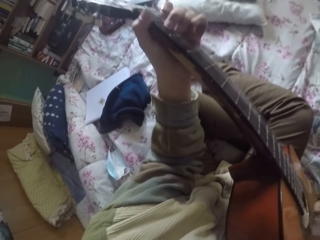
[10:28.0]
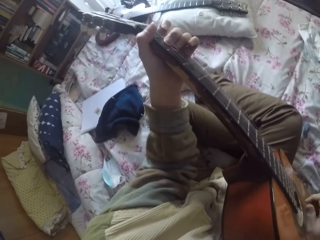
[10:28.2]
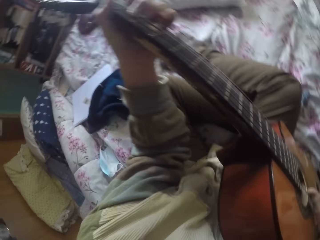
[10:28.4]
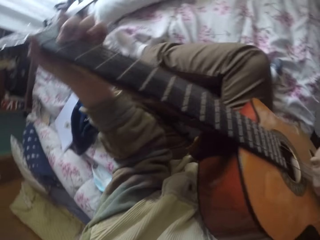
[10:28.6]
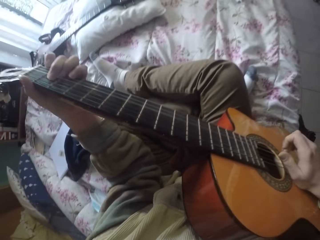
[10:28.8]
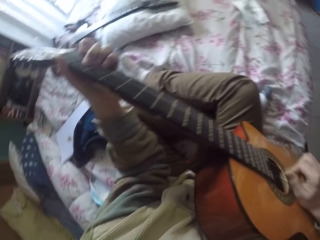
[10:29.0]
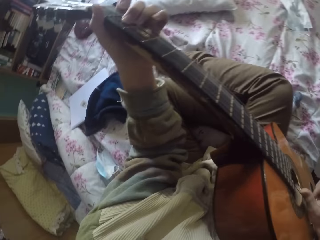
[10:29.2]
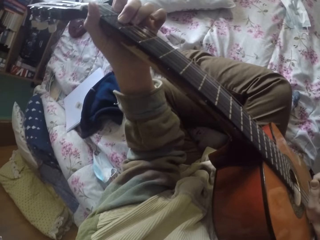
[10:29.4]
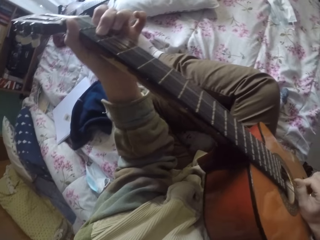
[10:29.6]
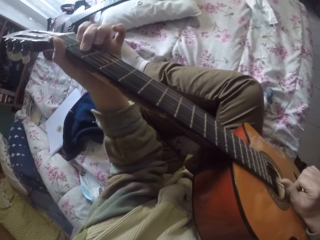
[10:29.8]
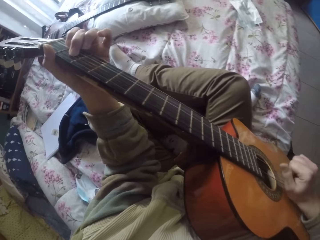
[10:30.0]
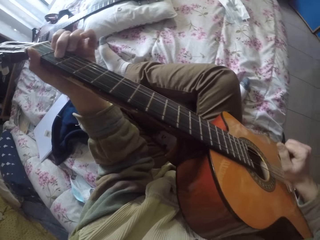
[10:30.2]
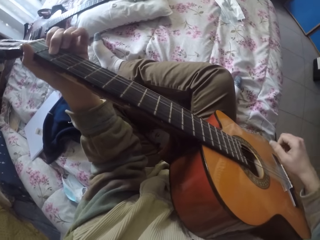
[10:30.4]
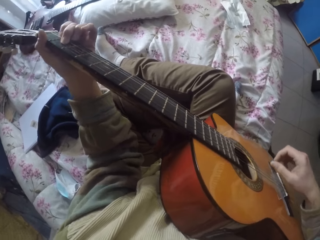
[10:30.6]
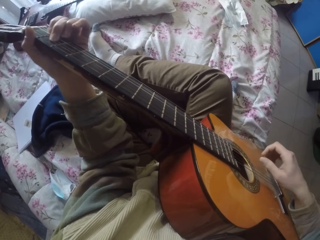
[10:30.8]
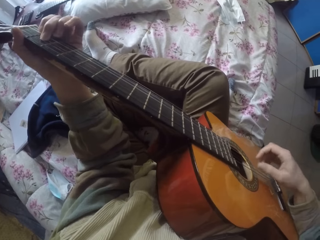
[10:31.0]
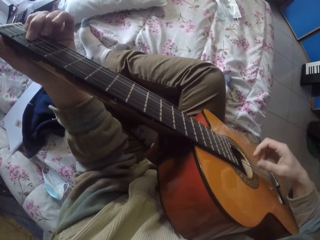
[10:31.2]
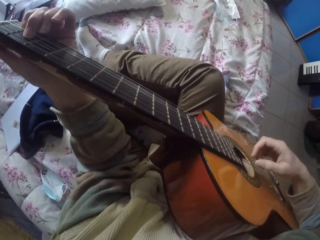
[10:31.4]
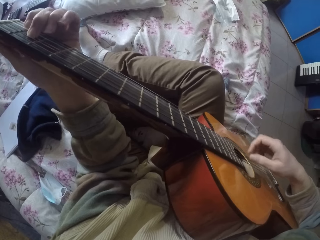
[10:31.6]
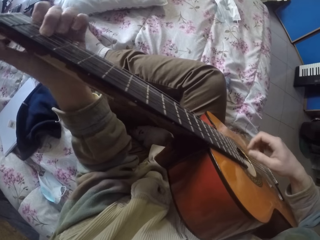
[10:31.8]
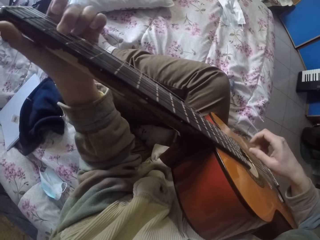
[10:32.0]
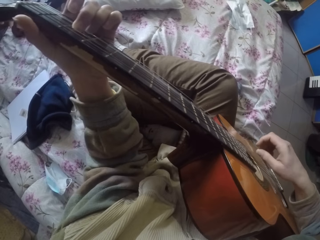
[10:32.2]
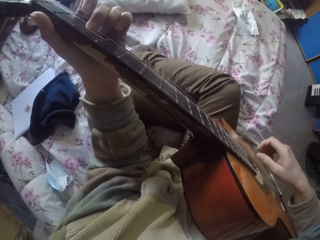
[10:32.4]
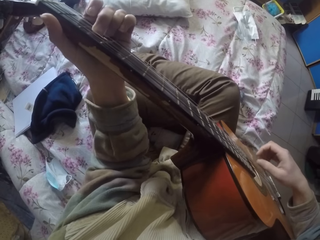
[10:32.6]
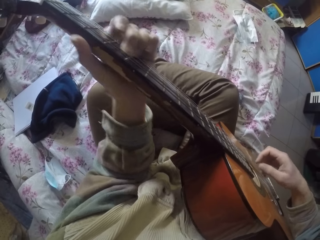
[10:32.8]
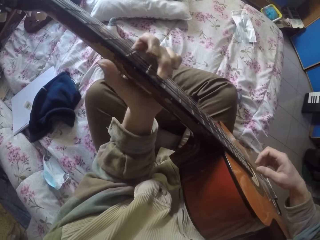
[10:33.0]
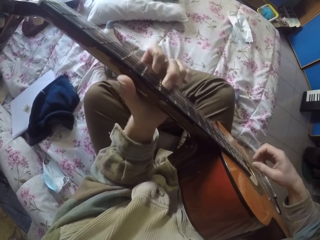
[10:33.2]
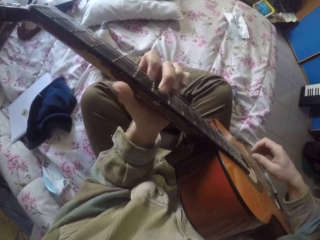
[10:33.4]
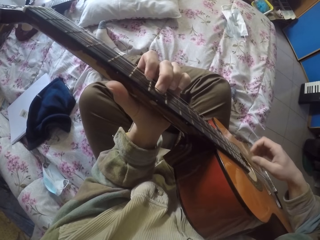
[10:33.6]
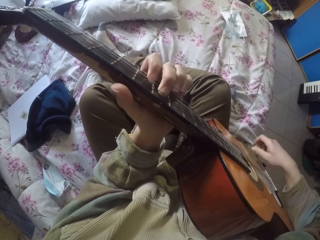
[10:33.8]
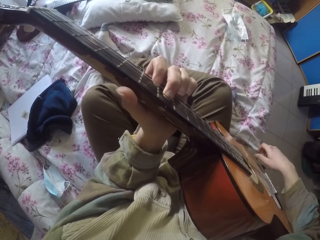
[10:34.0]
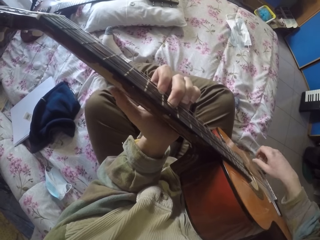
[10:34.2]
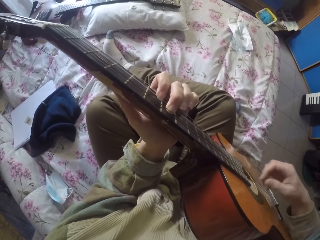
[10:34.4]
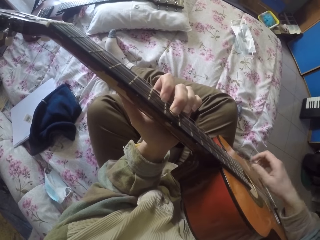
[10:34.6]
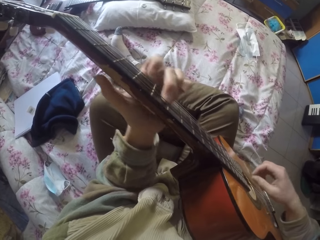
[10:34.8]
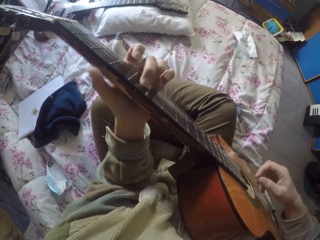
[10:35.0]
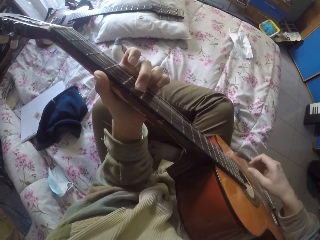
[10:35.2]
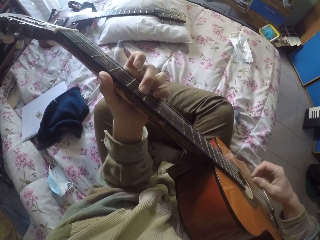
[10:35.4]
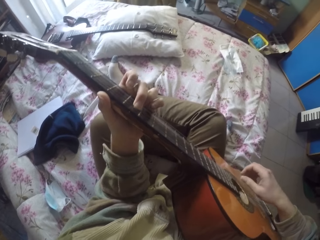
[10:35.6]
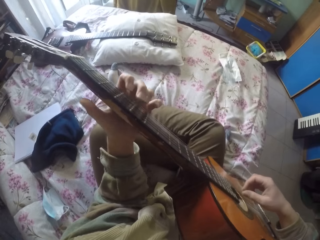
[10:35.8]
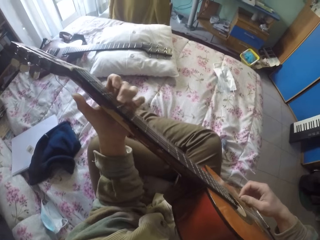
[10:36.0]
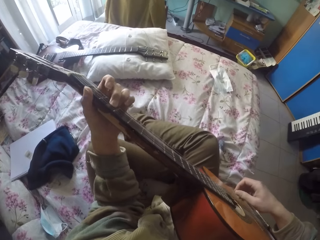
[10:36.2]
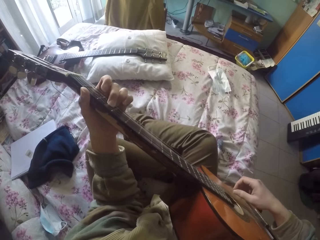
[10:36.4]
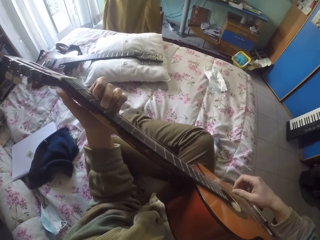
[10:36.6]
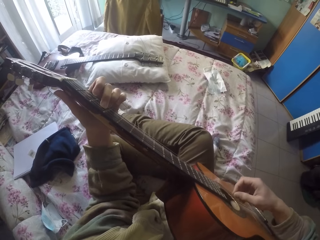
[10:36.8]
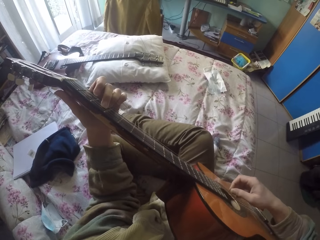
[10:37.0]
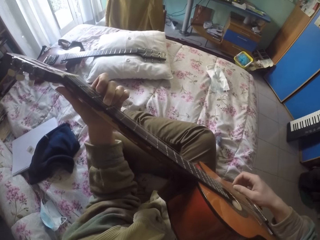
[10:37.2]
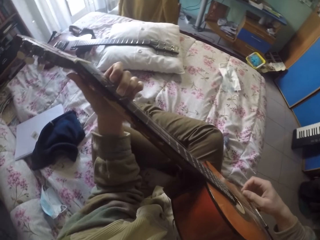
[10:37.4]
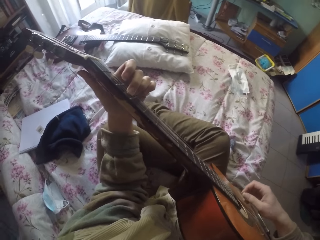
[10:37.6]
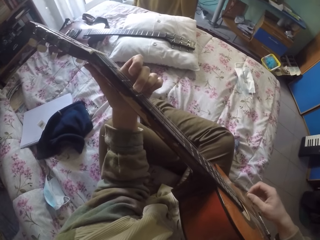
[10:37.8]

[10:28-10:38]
The camera wearer plays the guitar strings with the left hand. They play the guitar strings with the right hand.

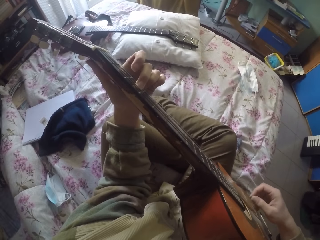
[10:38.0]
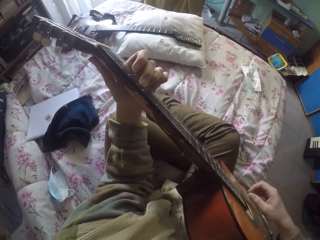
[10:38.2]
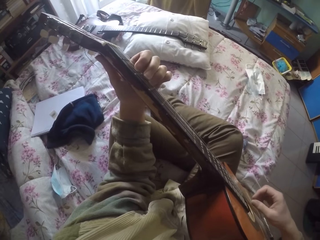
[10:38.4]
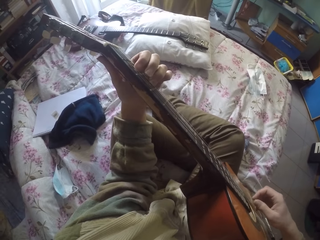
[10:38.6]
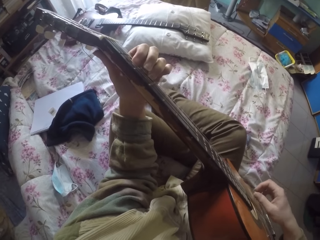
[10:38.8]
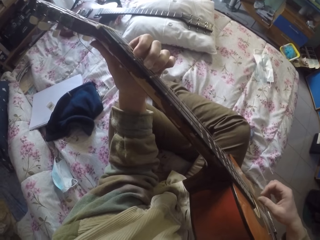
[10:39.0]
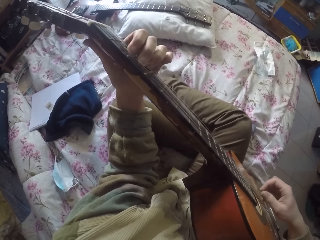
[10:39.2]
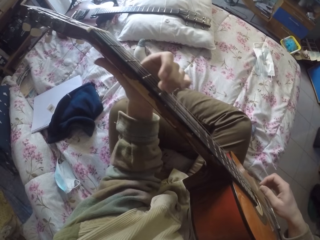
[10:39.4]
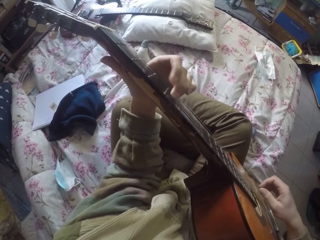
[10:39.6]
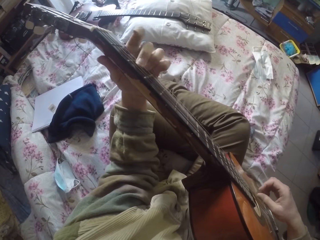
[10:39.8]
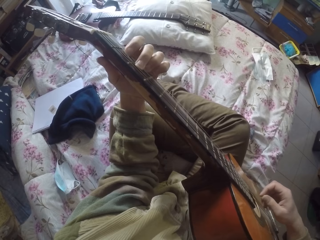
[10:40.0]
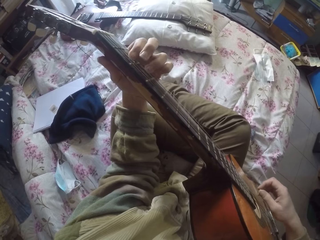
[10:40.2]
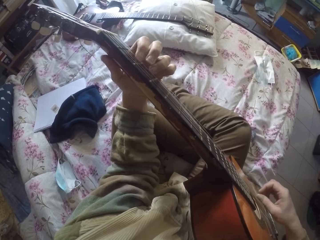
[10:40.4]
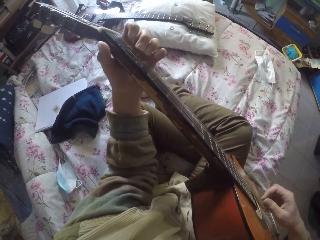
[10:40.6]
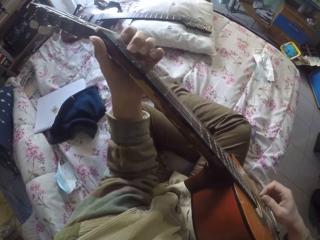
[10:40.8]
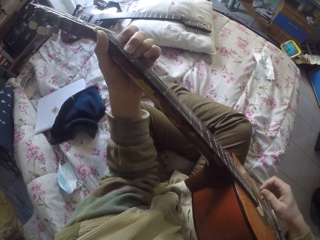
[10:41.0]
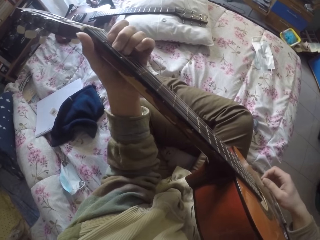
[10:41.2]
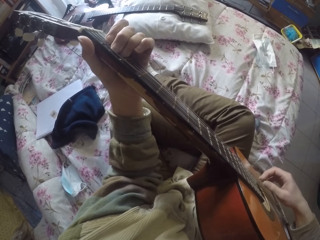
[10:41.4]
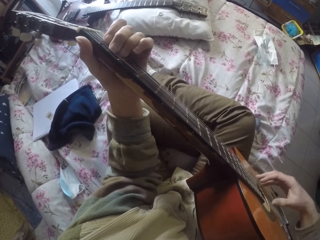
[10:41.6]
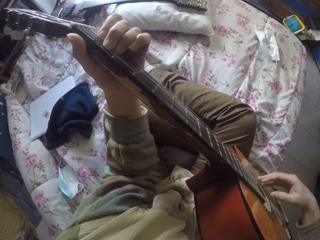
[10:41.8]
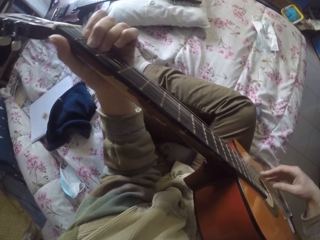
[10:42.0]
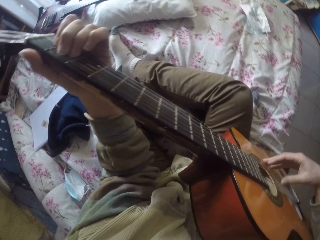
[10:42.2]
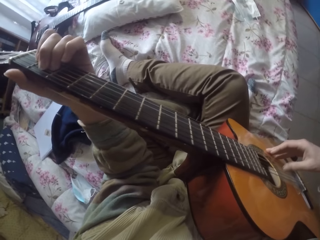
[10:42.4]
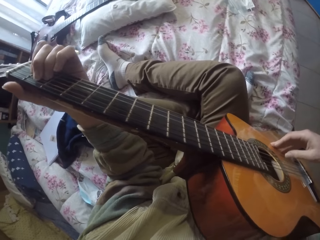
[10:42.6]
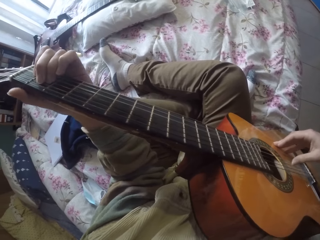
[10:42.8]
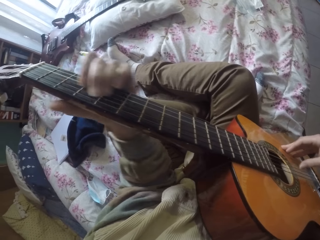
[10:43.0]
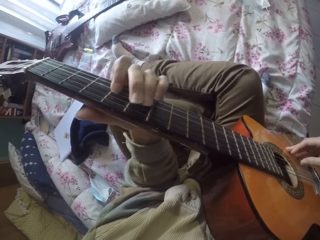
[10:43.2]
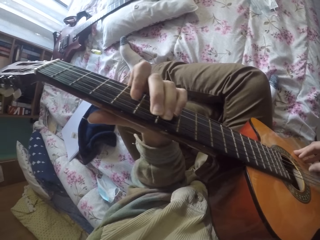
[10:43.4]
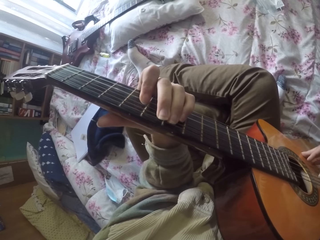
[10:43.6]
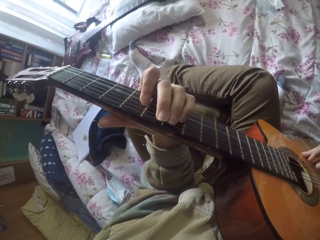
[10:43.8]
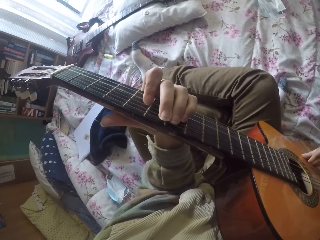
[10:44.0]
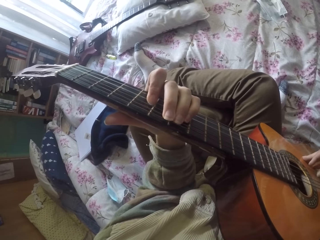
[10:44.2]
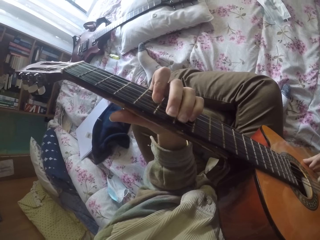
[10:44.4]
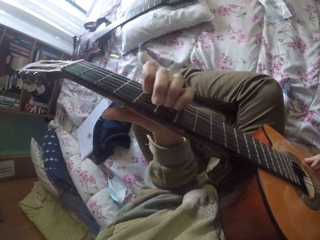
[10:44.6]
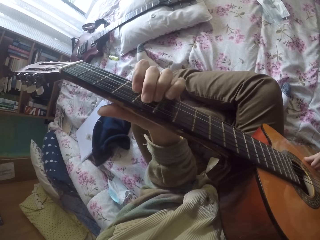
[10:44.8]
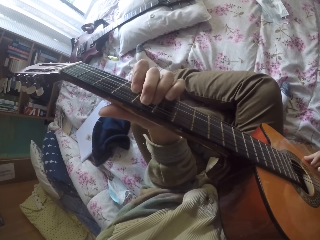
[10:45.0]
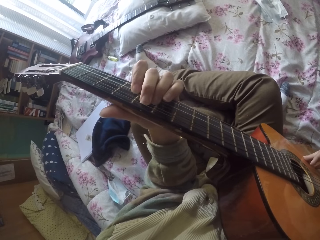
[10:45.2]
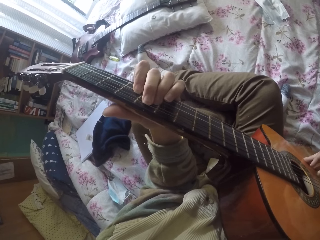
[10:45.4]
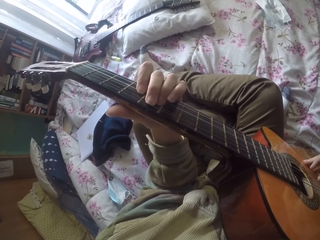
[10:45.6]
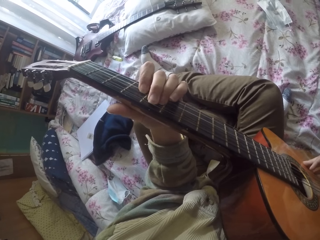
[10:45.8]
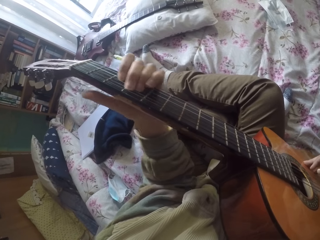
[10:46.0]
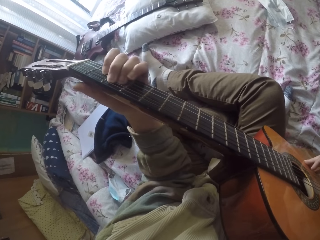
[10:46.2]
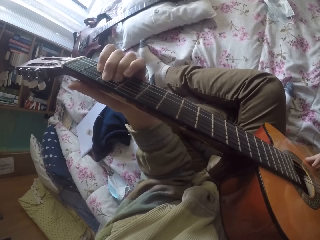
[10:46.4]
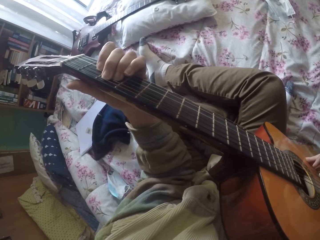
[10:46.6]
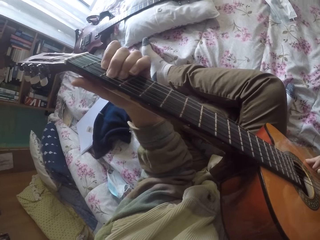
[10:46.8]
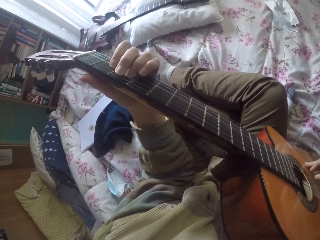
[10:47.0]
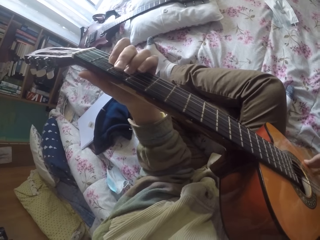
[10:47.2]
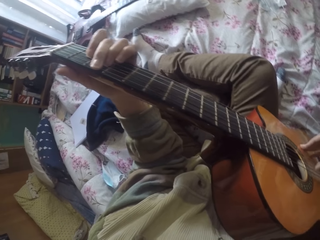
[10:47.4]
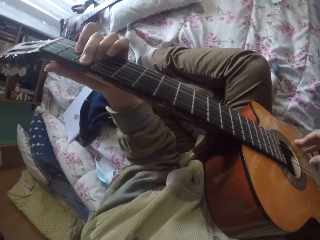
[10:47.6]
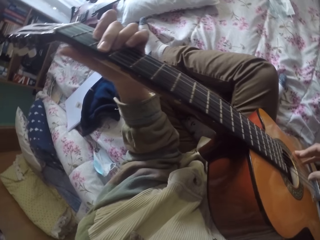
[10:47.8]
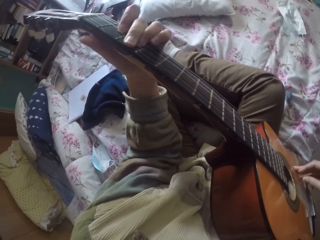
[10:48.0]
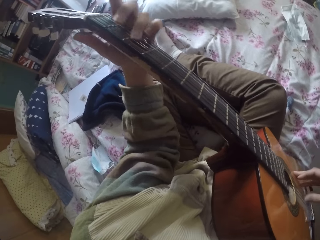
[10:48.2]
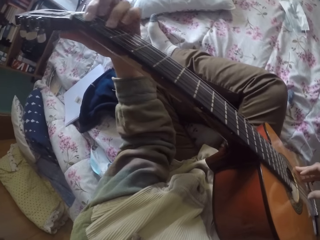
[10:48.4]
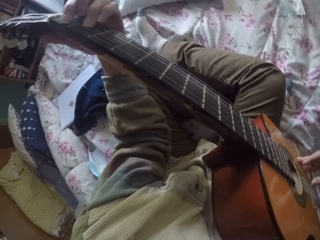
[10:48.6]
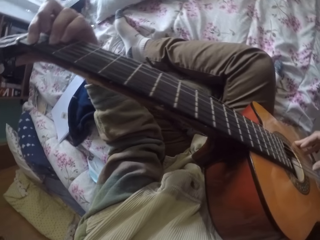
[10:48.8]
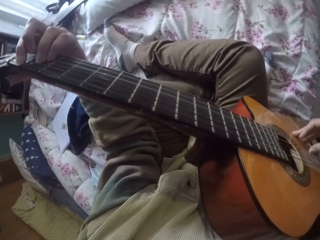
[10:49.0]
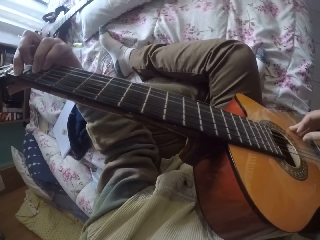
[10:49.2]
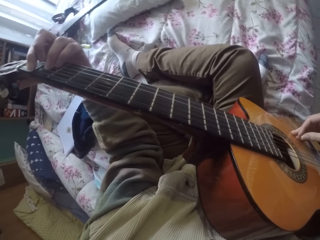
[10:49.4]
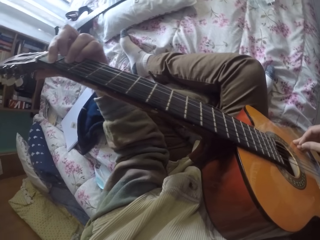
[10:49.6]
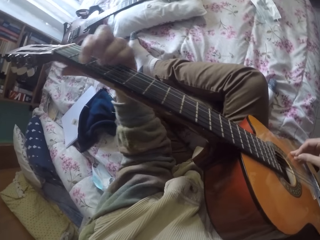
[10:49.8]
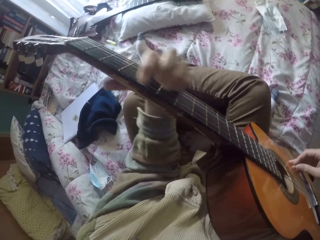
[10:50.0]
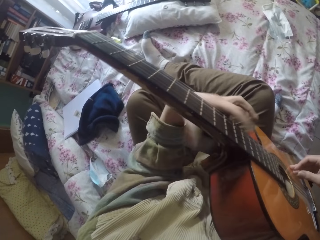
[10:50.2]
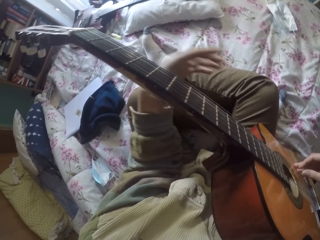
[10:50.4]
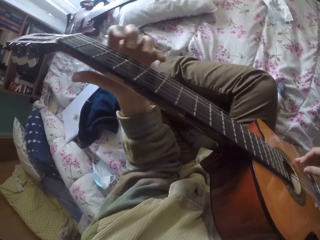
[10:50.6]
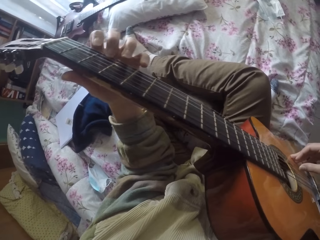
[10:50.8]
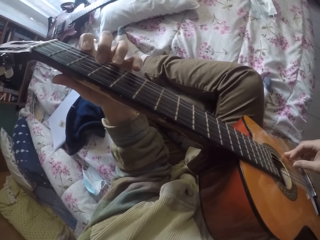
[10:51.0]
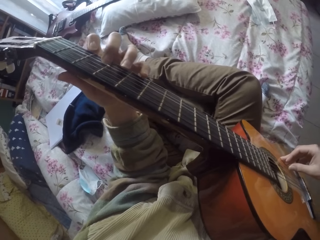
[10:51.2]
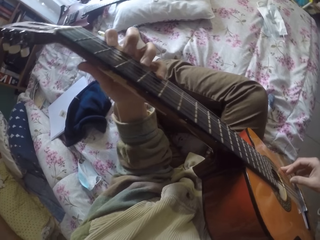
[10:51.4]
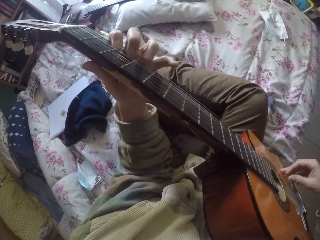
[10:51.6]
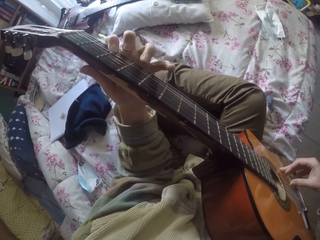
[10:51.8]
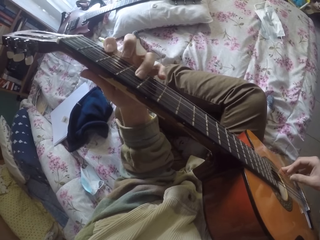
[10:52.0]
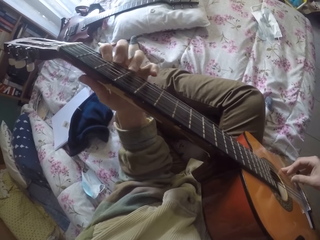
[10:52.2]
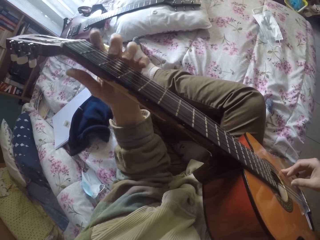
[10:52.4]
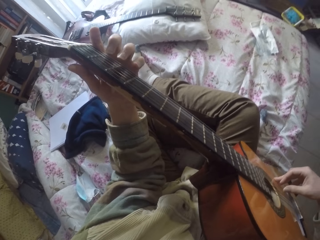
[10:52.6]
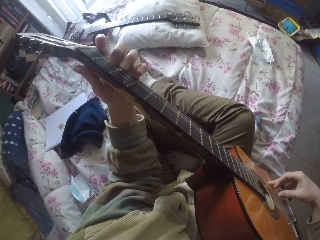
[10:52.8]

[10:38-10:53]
The camera wearer plays the guitar strings with the left hand. They play the guitar strings with the right hand. They play the guitar strings with the left hand.
